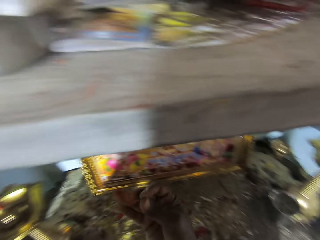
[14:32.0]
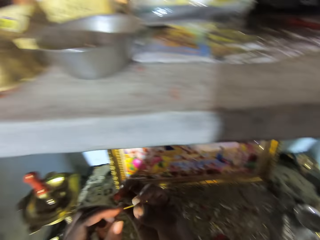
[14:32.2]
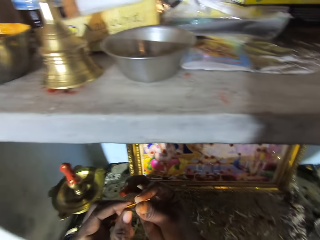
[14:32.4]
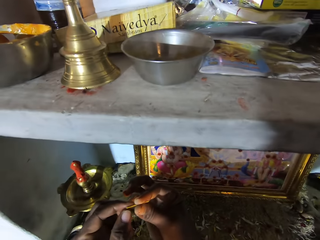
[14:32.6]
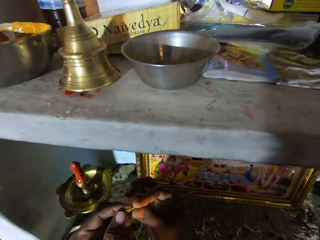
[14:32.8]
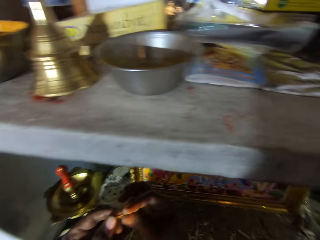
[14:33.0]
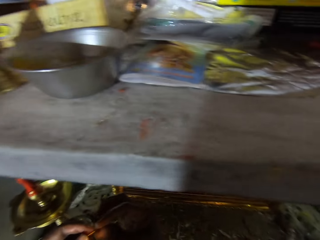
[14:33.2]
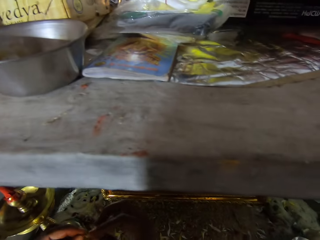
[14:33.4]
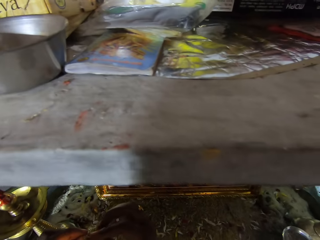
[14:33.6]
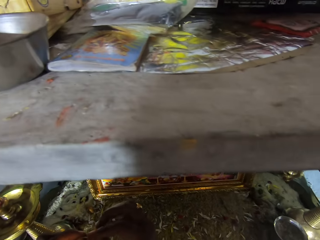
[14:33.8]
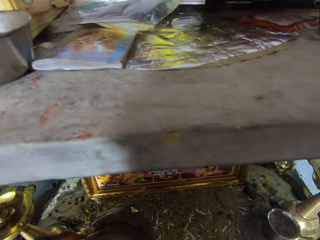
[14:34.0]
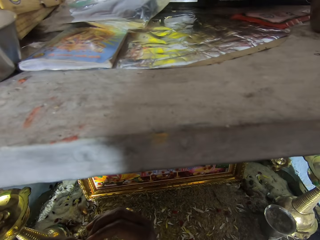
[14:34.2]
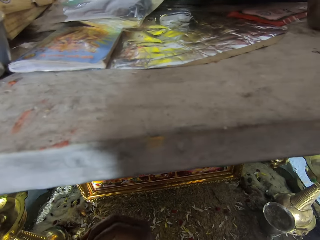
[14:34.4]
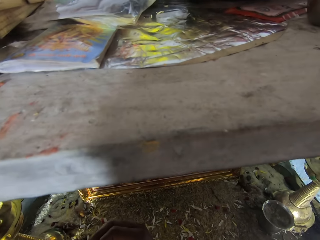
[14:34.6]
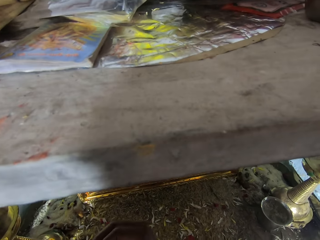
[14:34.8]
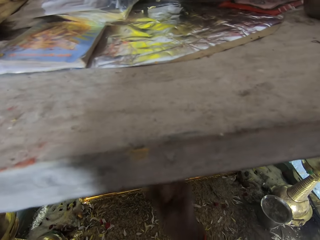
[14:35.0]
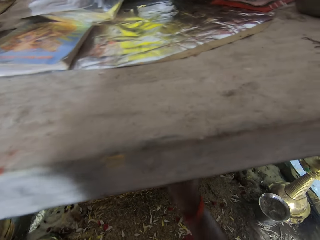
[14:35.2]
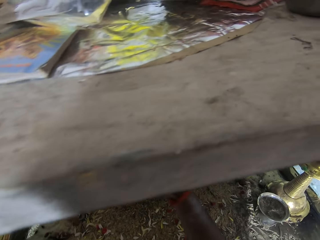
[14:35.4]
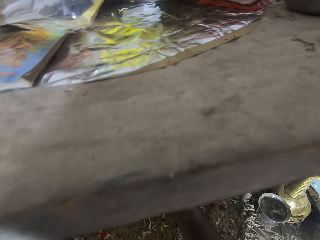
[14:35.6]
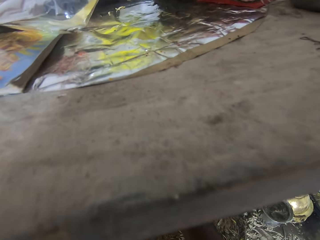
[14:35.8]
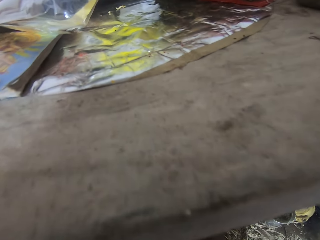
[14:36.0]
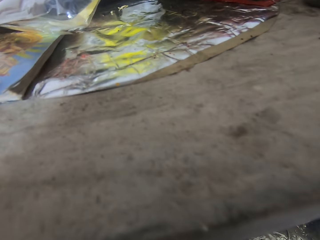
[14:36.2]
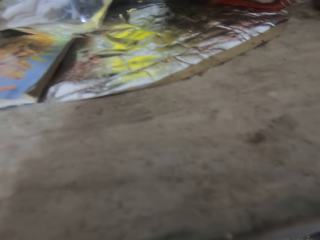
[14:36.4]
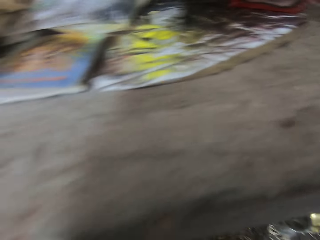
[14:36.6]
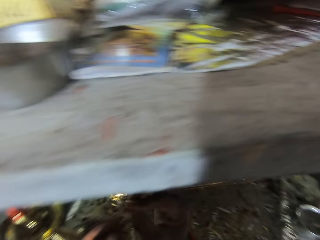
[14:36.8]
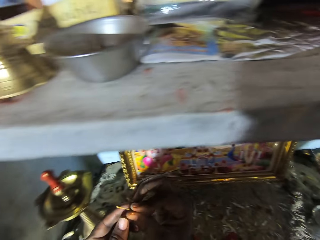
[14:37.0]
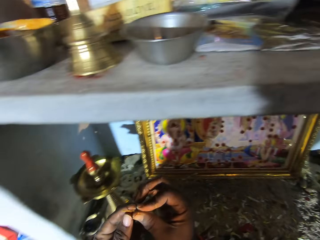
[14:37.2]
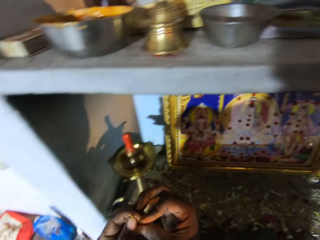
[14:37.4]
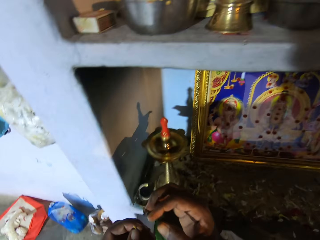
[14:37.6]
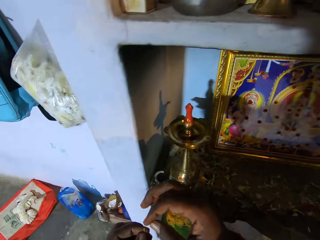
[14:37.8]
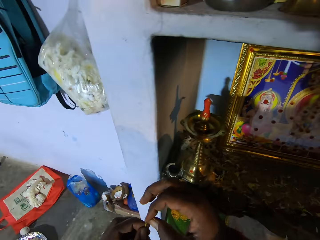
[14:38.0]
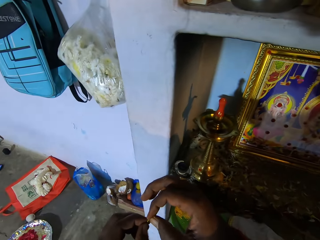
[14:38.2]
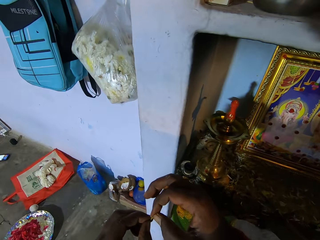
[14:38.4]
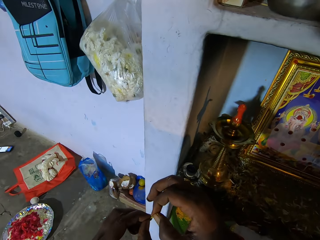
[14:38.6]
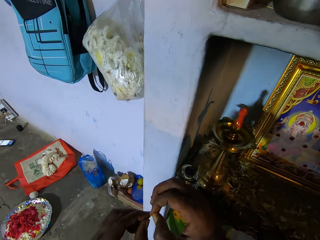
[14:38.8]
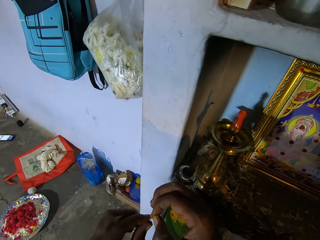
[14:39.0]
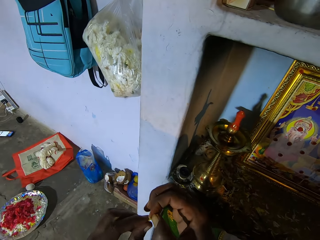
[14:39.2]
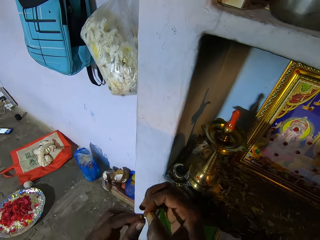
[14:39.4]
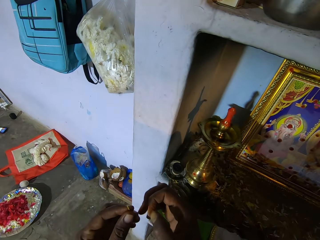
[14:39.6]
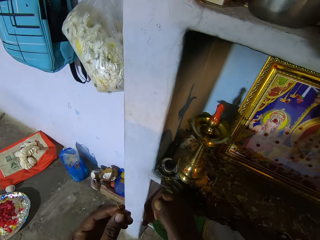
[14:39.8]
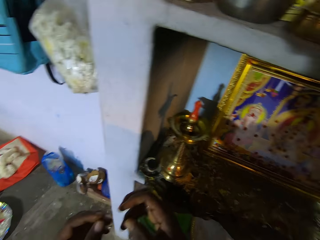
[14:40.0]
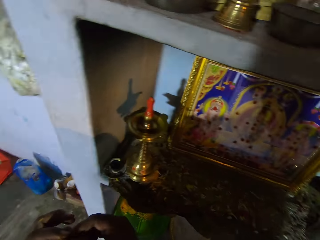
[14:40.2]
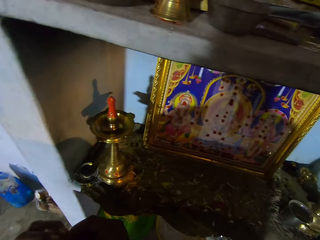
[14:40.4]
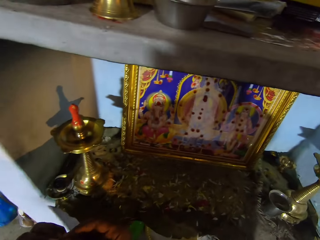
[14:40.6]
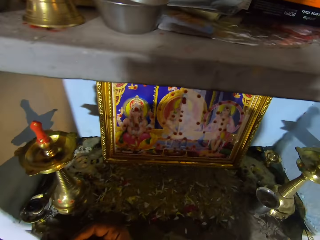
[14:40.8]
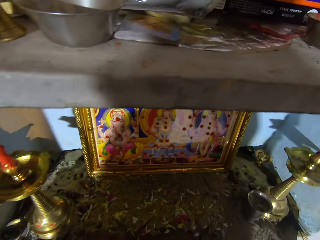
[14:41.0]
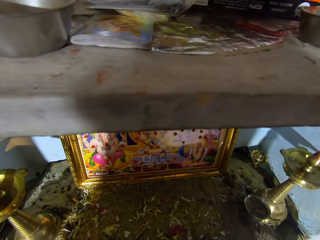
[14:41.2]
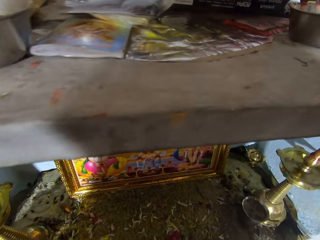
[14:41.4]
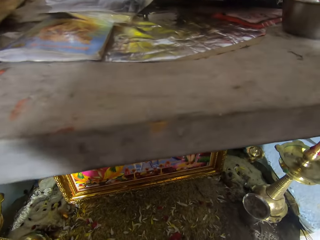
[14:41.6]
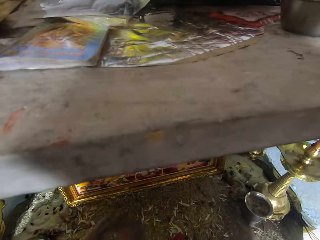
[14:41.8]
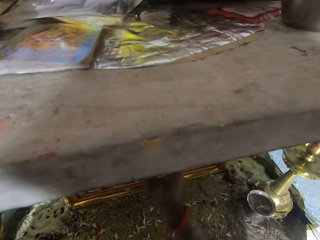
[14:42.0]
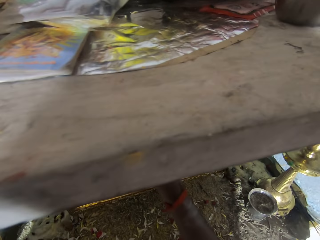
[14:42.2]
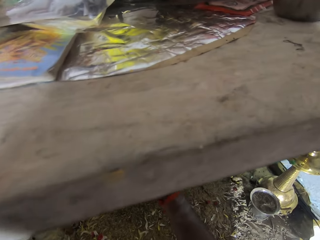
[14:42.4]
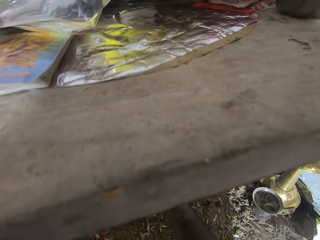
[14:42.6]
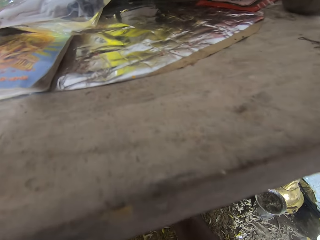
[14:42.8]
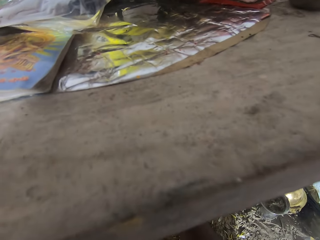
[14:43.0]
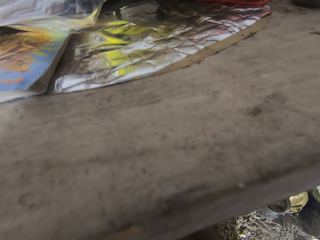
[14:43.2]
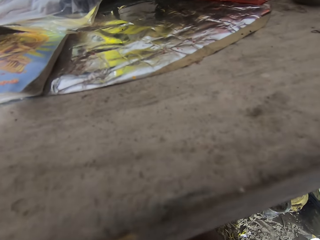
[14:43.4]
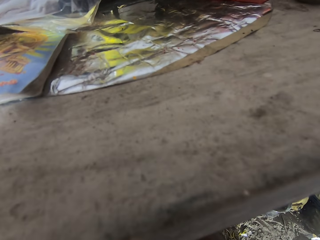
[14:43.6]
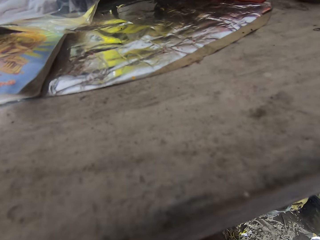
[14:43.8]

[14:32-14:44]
The camera wearer looks at the stick. They hold the stick. They look around. They paint the wall art. They hold the stick in the hand. They break the stick. They hold the stick in the hand. They throw the stick on the floor. They look around.

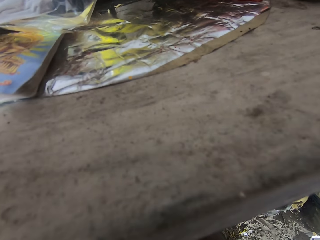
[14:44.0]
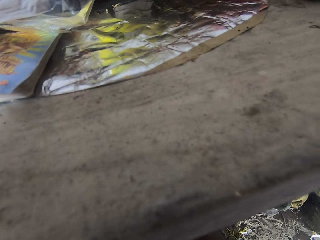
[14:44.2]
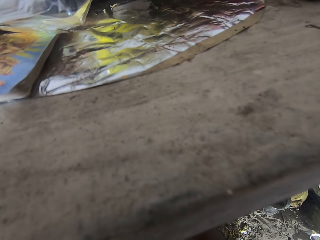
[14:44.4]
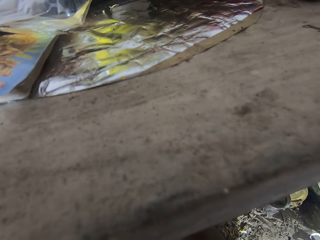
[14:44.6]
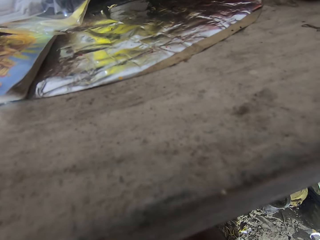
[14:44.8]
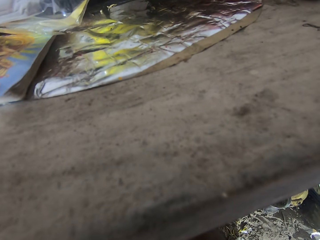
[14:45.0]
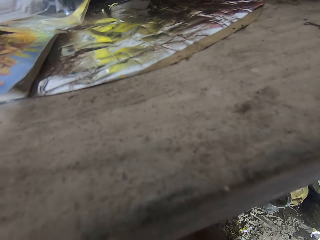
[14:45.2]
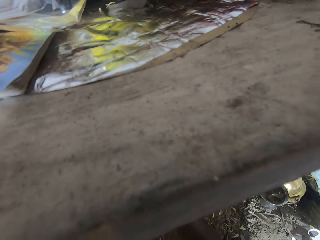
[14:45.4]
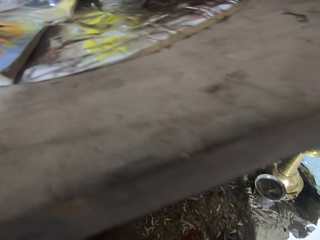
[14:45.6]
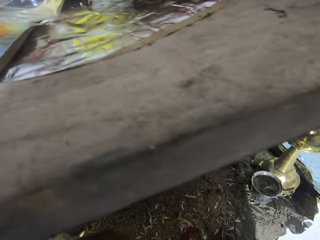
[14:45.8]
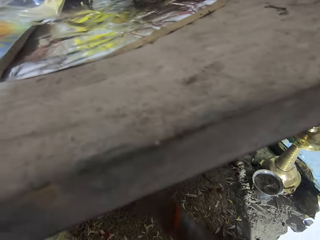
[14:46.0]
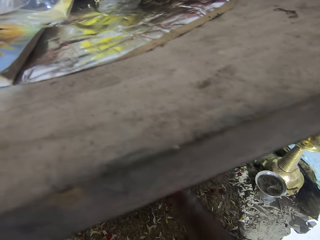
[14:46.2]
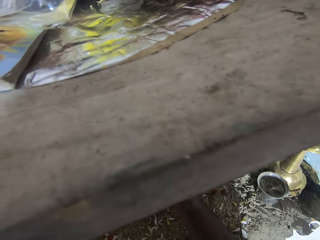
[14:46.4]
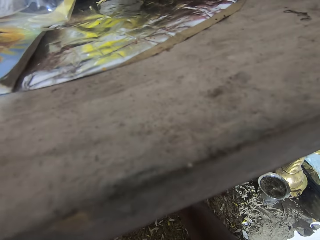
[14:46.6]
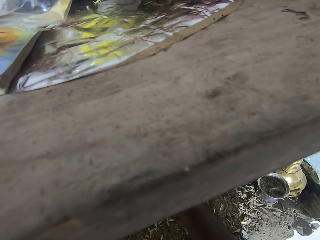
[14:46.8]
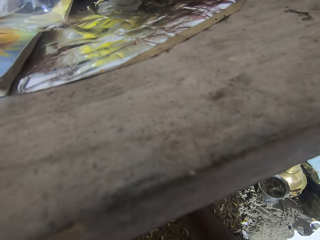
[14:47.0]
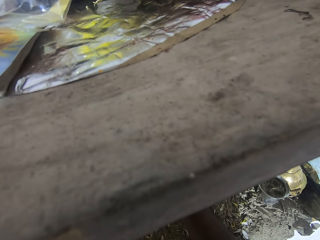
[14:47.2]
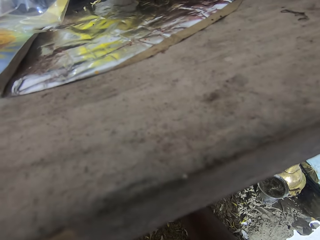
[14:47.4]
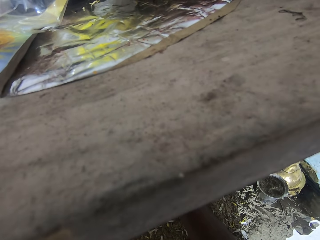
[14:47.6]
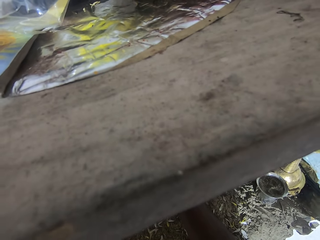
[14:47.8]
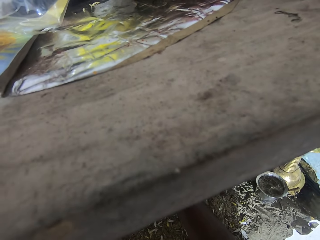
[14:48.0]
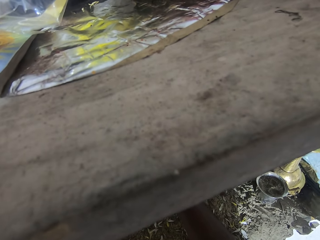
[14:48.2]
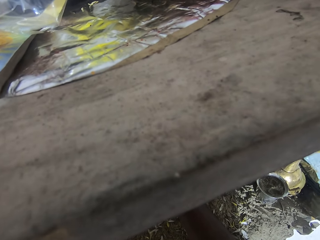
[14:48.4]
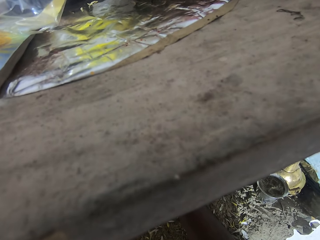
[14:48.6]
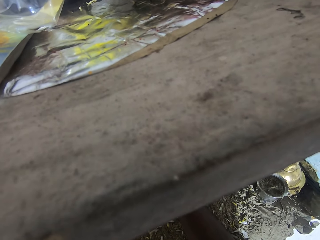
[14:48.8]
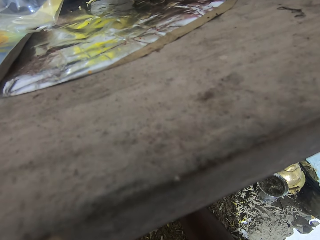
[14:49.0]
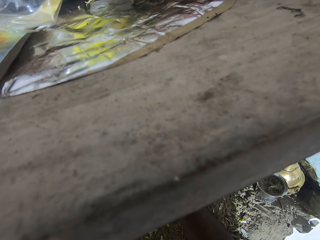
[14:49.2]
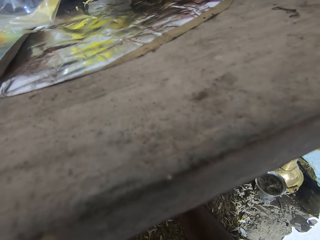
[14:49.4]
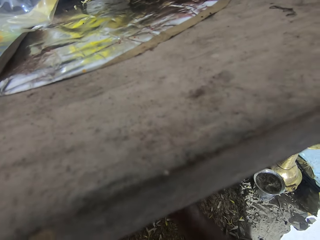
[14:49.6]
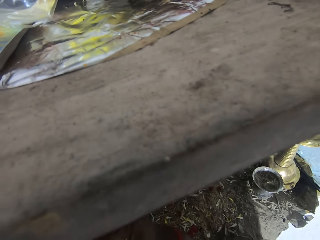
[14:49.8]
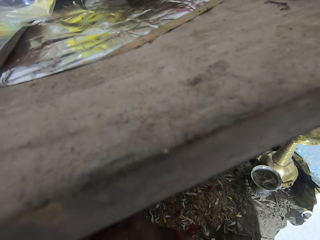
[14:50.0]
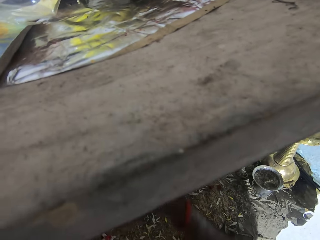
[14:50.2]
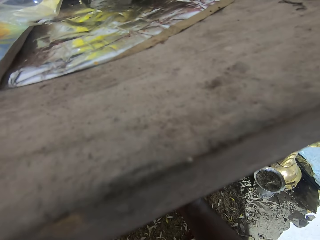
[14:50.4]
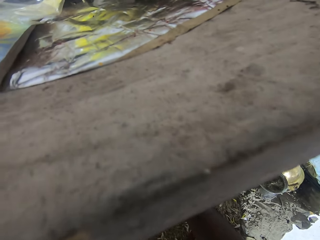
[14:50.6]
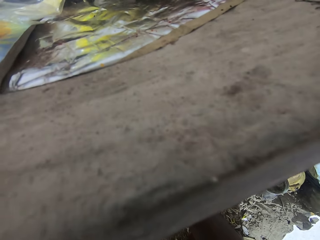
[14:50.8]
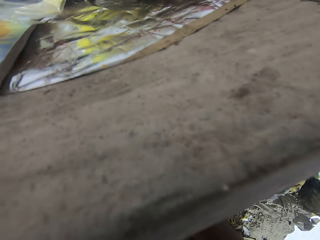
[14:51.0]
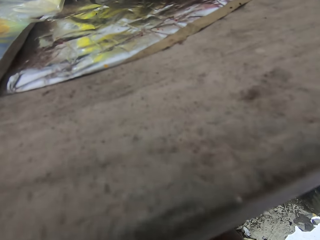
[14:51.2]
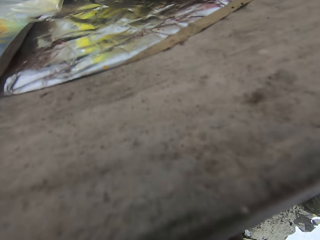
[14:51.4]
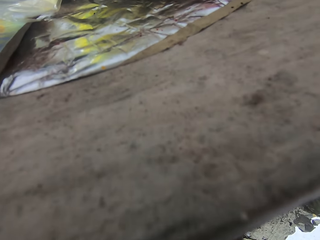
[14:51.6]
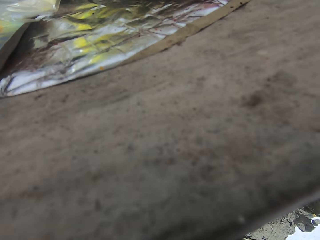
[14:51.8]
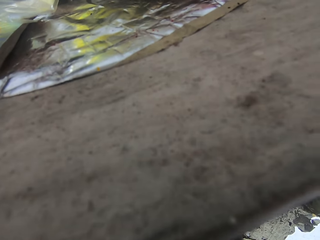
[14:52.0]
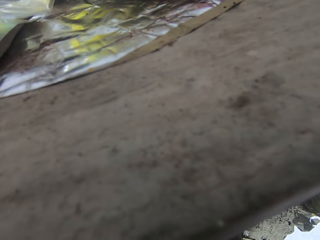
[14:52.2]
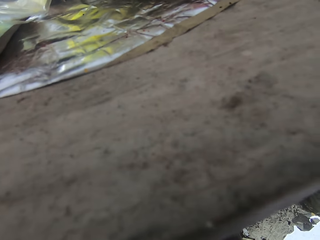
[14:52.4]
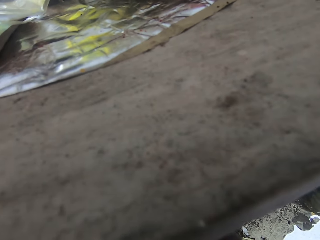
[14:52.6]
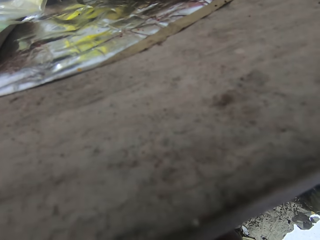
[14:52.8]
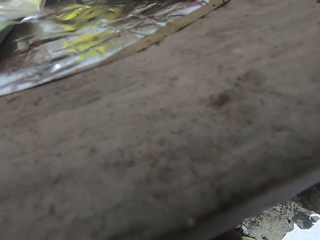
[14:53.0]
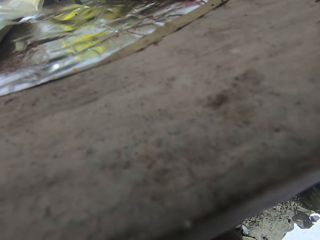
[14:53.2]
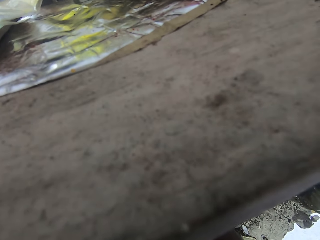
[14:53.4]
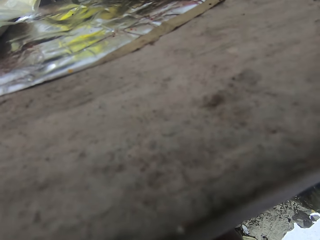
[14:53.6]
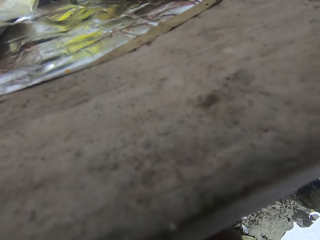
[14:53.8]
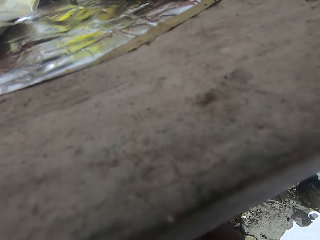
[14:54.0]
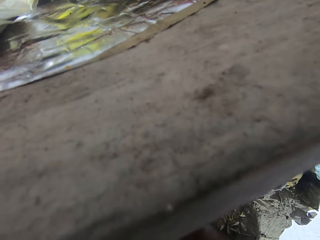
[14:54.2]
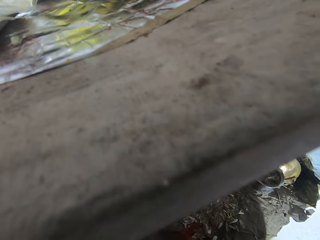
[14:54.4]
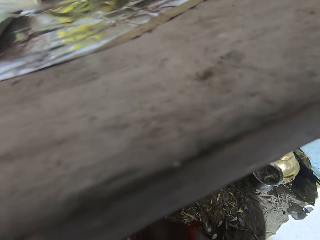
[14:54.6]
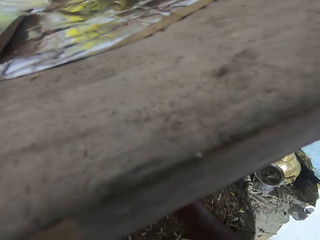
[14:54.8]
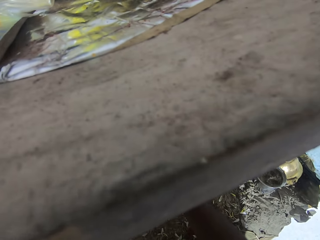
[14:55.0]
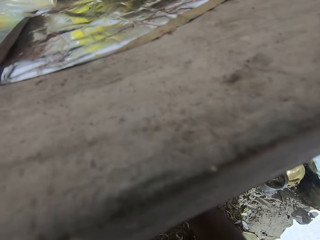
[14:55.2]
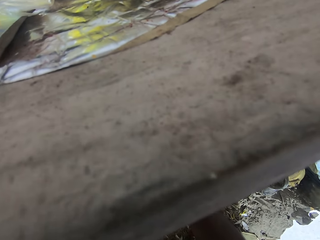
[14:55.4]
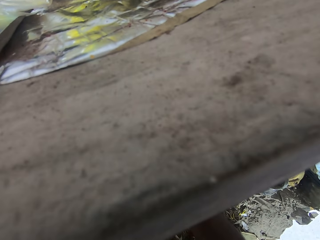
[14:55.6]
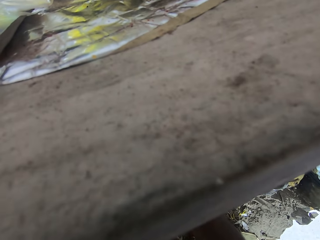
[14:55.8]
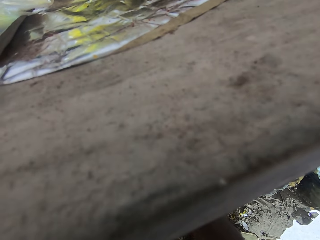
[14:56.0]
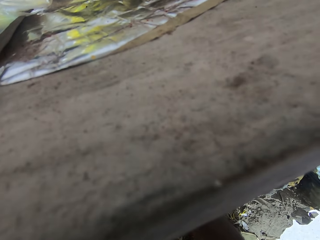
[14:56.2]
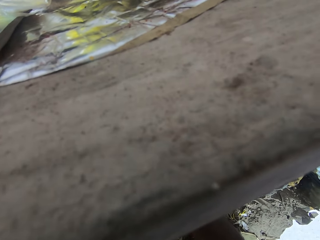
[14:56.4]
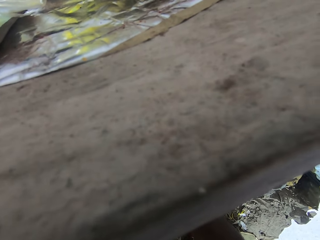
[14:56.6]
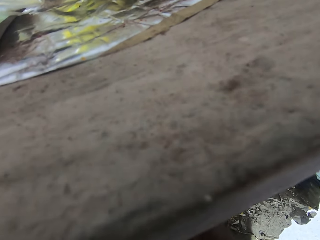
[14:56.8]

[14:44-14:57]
The camera wearer moves the hand. They look around. They look around. They move the hand.
